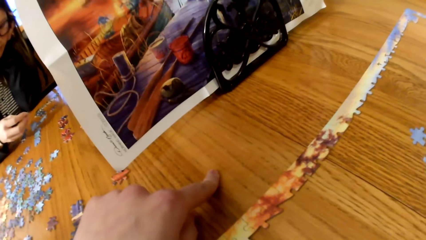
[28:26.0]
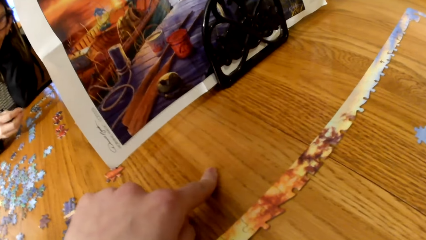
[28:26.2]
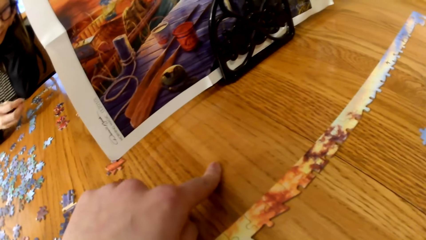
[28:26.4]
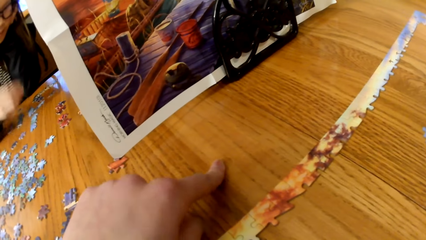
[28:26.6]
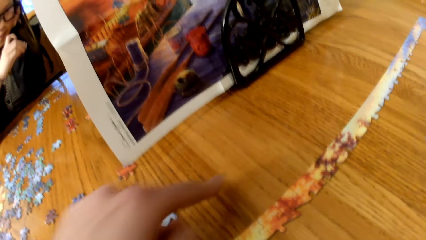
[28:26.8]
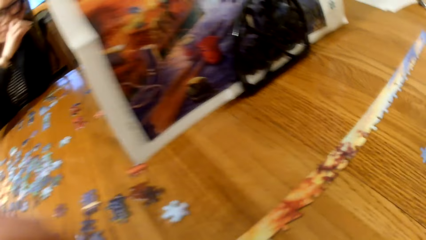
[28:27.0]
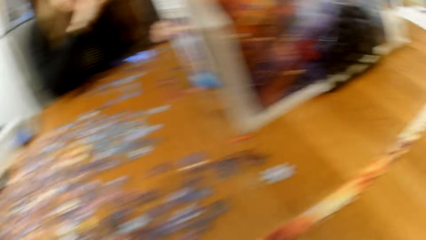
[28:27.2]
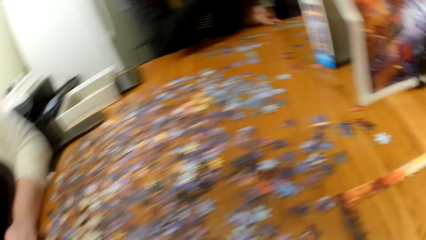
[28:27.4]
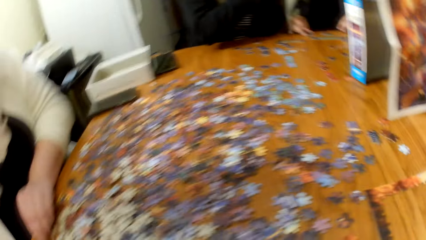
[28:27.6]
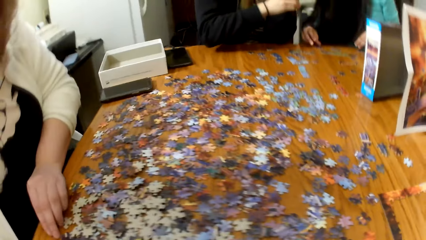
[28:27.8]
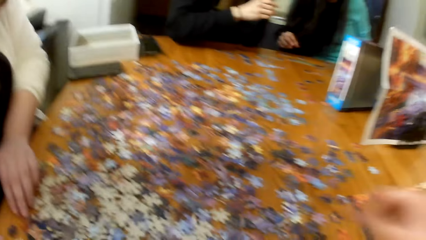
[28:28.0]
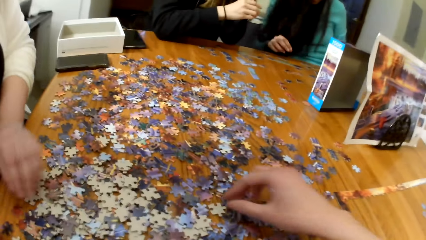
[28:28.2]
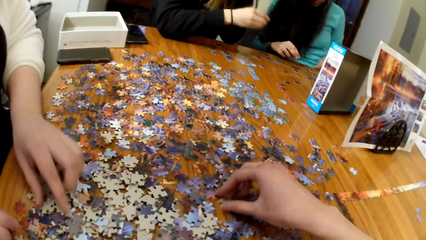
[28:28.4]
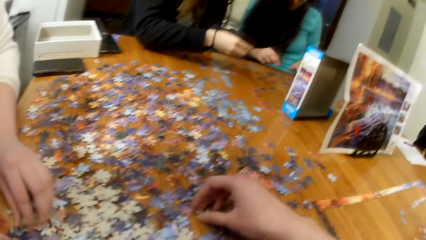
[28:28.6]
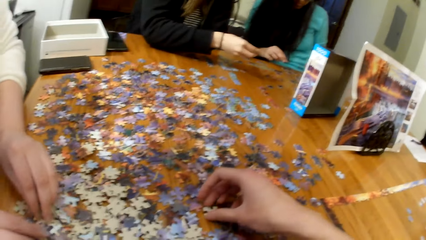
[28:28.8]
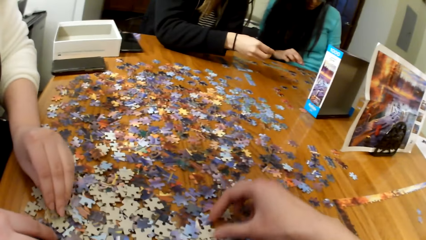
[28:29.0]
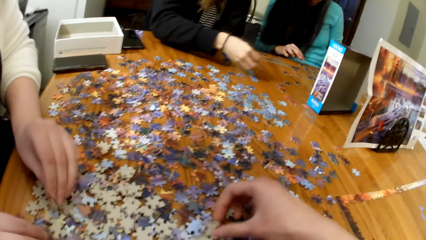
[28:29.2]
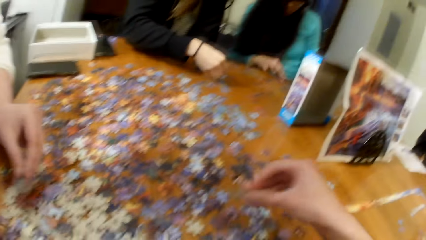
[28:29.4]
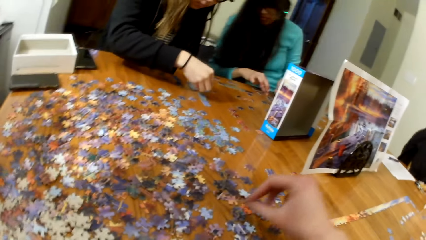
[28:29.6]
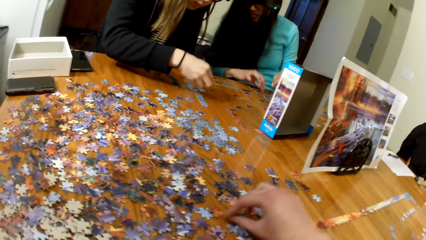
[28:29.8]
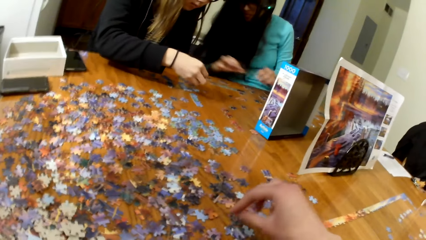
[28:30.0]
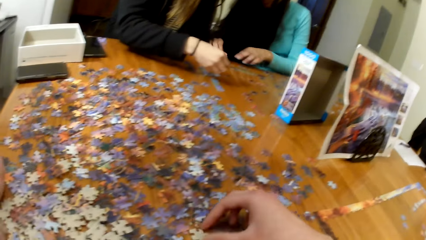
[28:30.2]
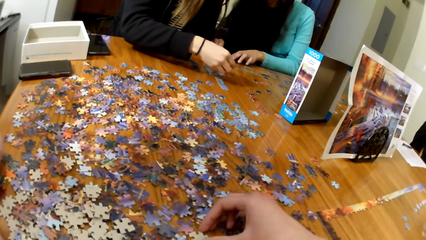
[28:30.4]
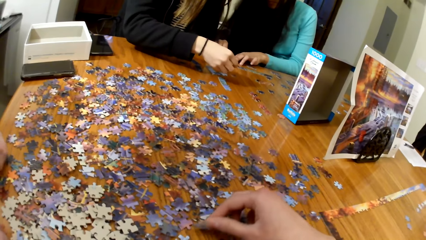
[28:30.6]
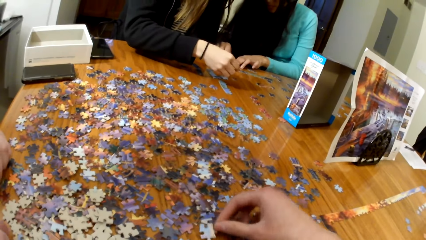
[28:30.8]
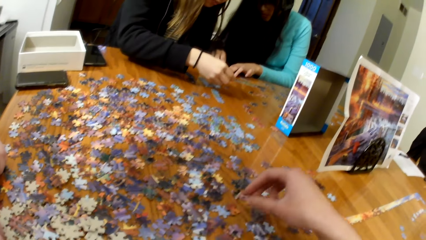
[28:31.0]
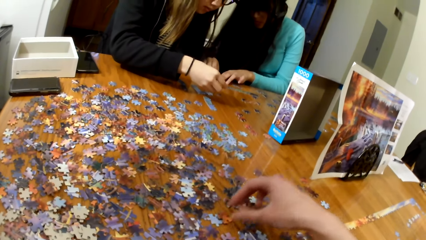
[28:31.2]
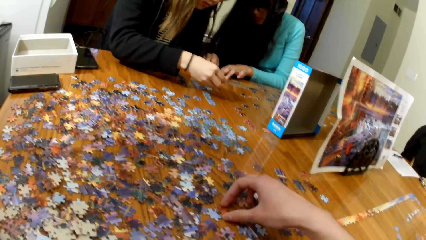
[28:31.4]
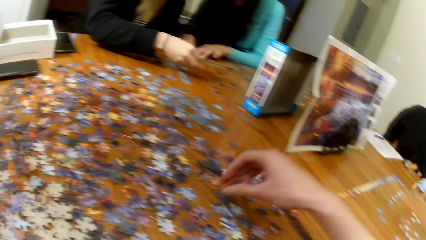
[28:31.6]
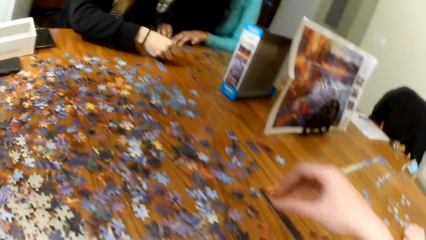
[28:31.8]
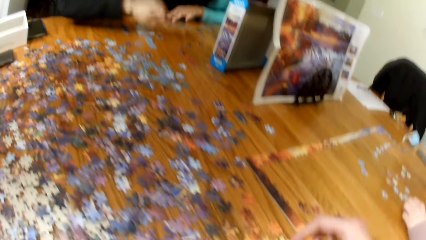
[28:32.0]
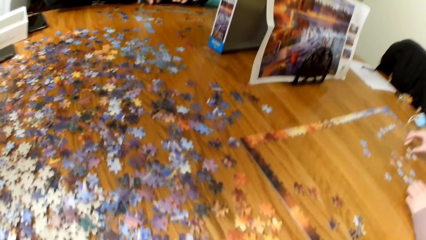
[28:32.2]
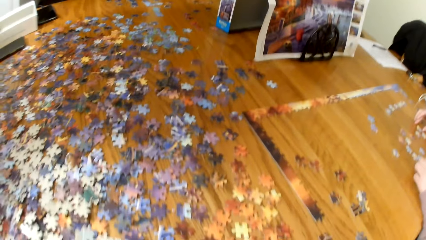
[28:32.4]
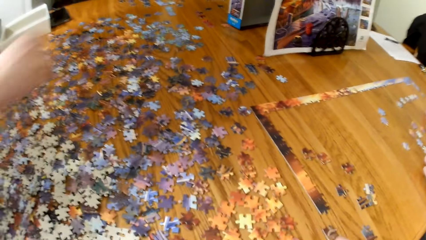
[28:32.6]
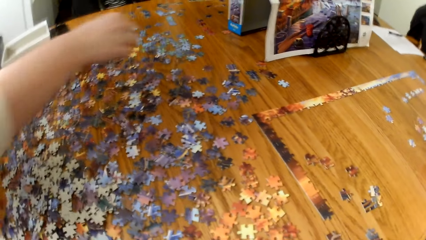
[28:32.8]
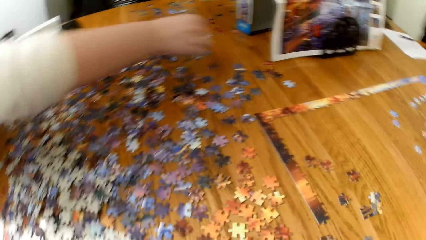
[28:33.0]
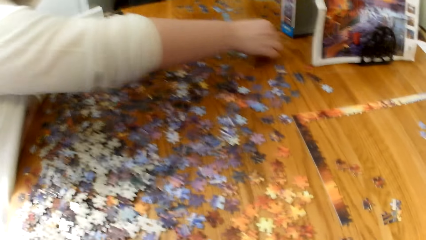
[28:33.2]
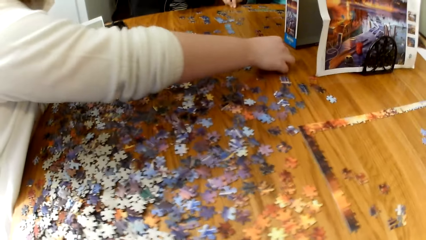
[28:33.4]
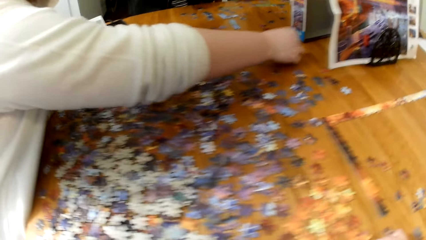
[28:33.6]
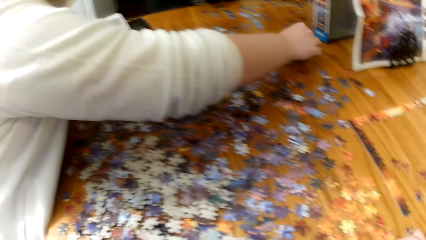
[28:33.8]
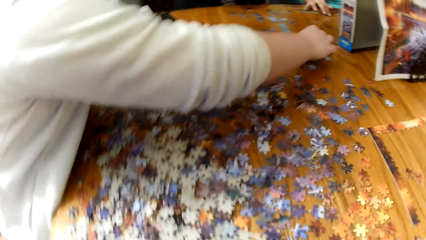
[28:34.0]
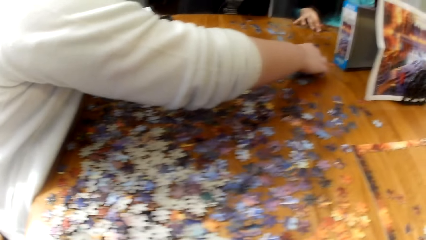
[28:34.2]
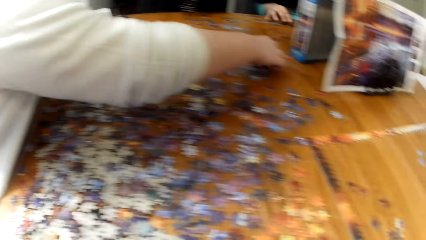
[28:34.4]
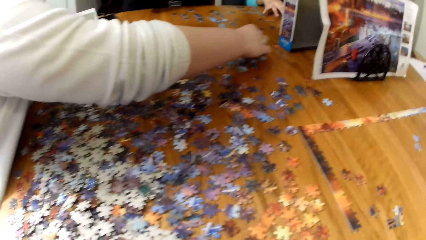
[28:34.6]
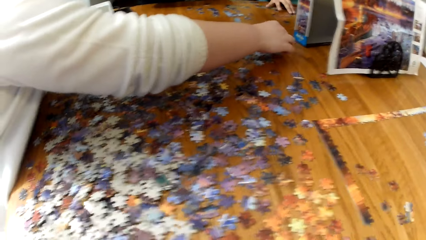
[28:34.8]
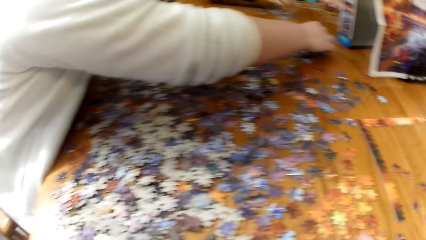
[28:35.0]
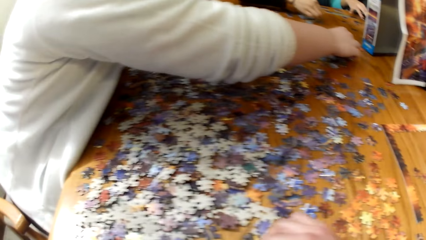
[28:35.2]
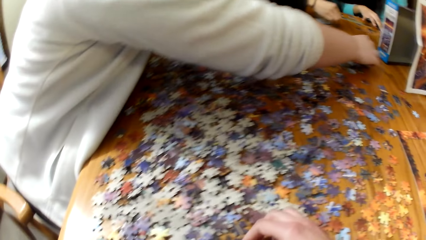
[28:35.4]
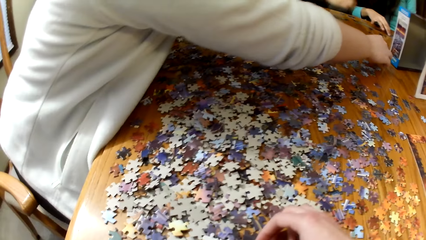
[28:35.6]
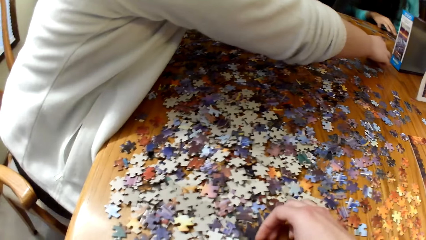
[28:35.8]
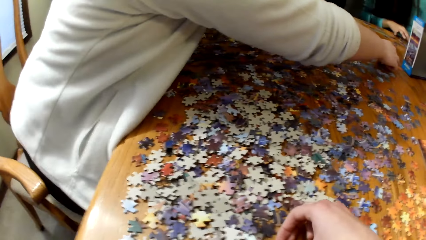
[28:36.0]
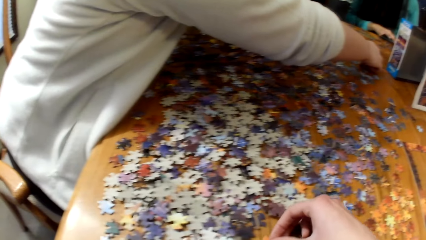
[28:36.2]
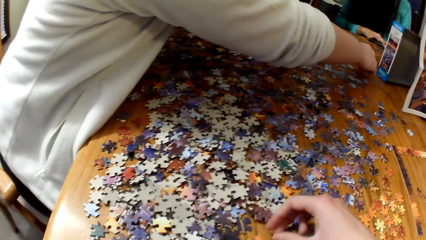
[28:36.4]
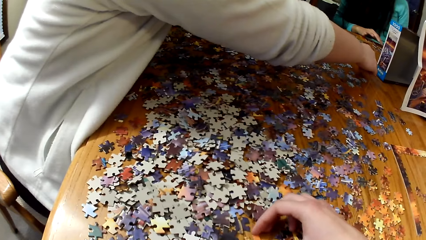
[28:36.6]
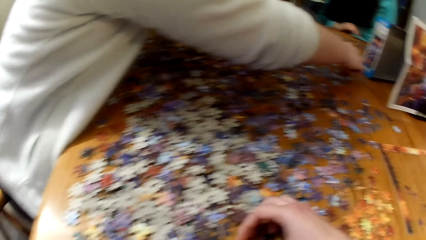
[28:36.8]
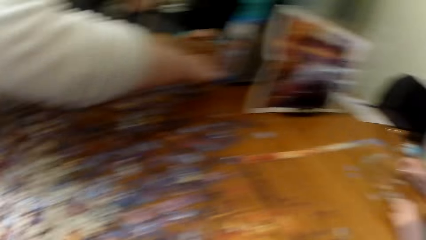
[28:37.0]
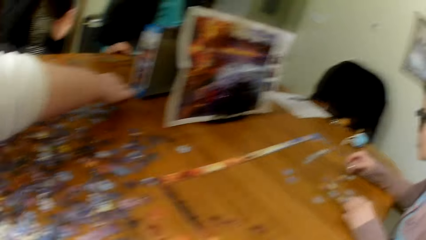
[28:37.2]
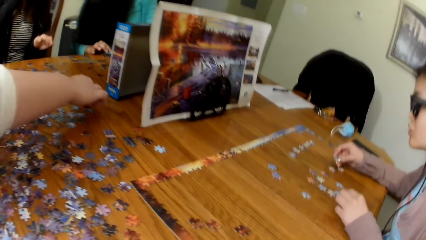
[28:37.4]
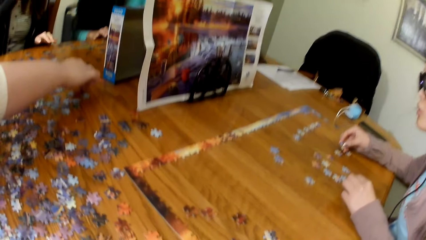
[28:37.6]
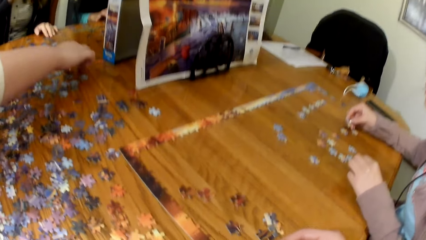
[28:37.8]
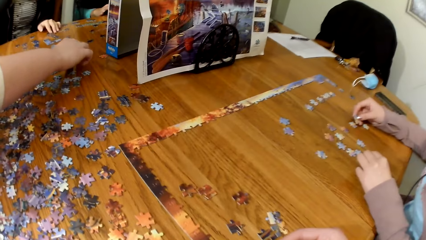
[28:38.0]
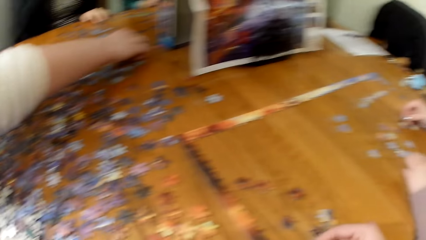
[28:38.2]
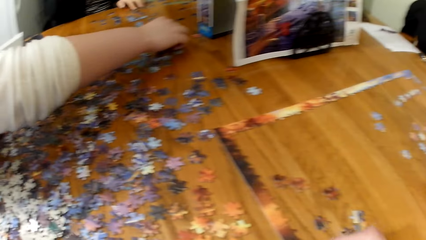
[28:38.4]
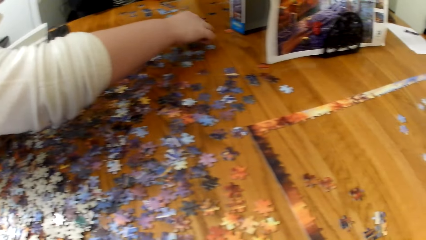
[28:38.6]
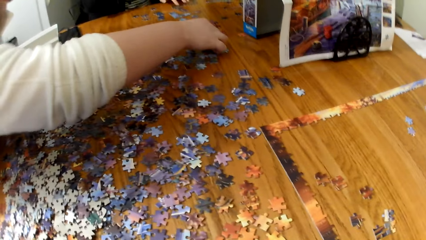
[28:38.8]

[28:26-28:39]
The camera wearer makes the puzzle. A lady gathers puzzle cards.

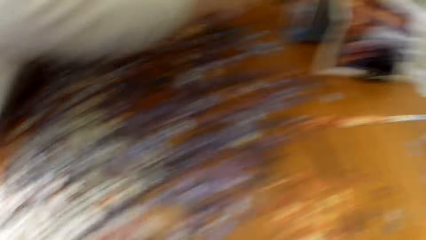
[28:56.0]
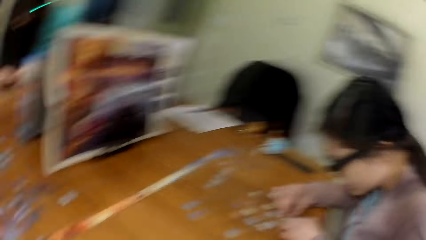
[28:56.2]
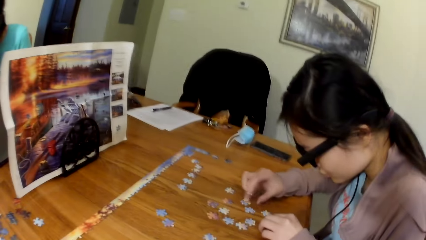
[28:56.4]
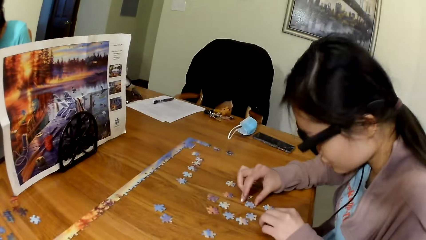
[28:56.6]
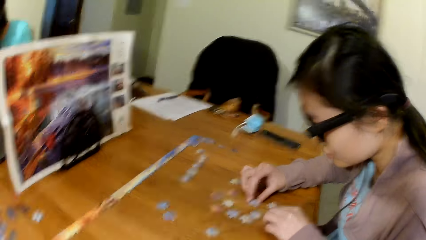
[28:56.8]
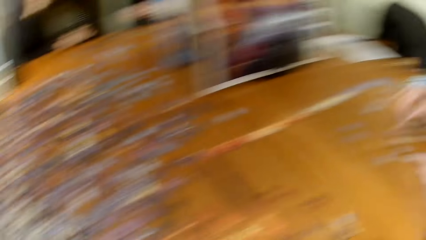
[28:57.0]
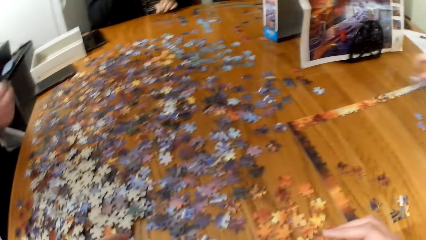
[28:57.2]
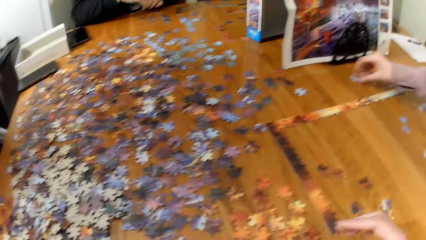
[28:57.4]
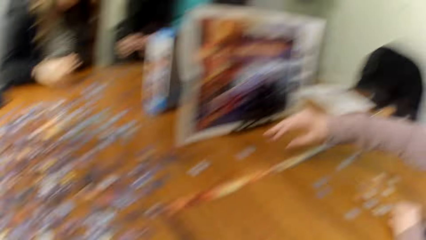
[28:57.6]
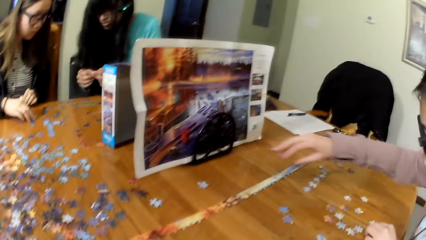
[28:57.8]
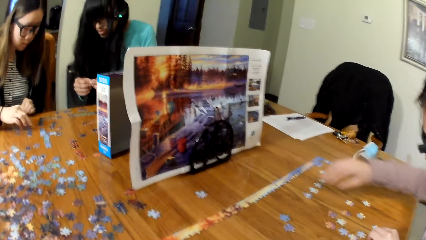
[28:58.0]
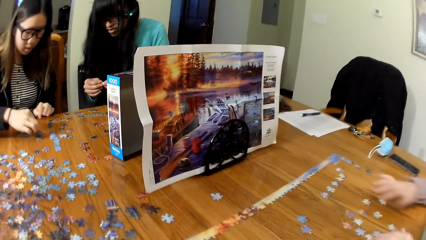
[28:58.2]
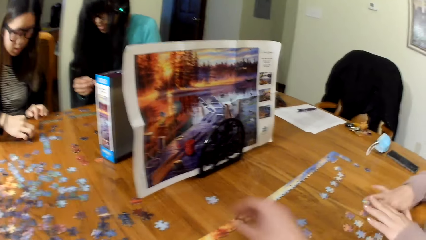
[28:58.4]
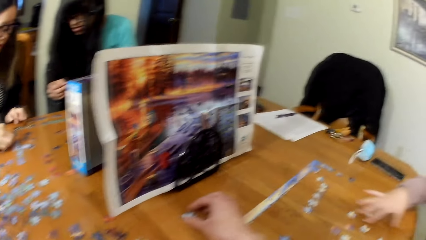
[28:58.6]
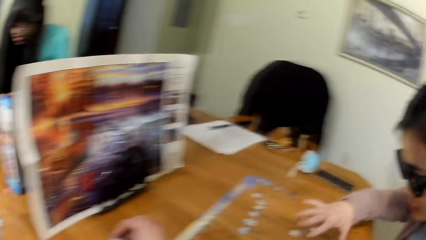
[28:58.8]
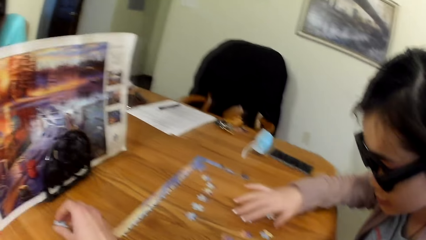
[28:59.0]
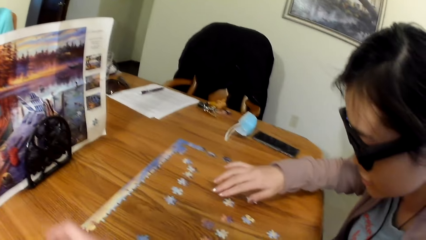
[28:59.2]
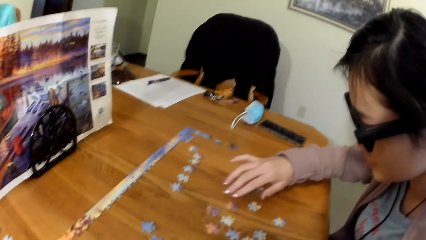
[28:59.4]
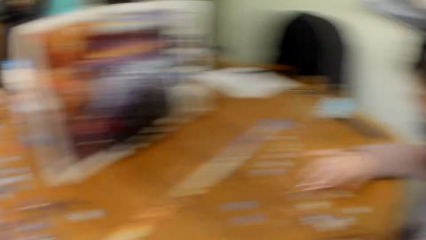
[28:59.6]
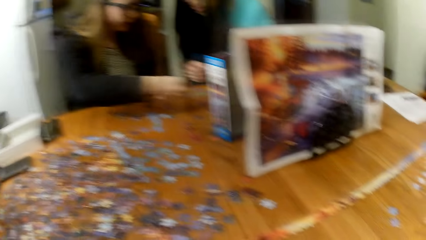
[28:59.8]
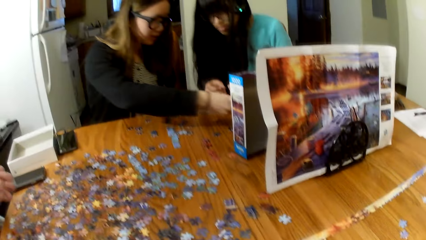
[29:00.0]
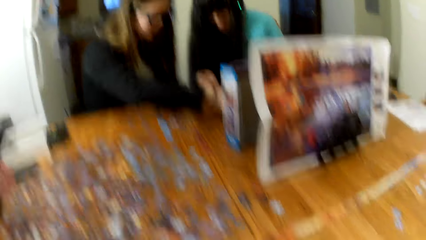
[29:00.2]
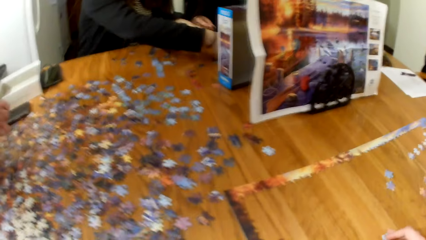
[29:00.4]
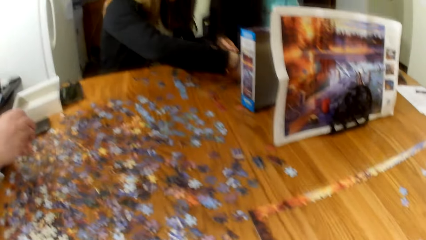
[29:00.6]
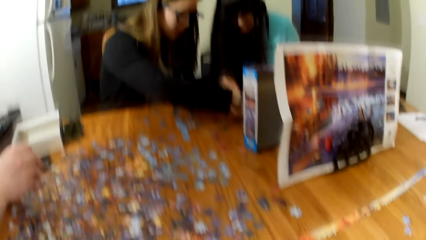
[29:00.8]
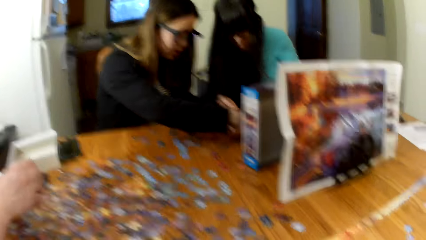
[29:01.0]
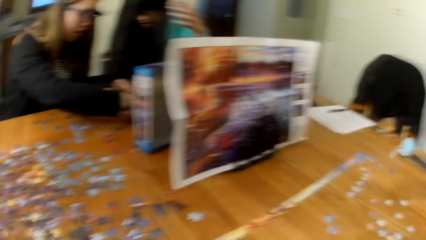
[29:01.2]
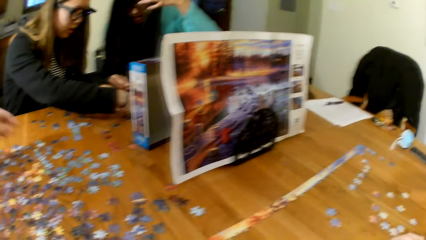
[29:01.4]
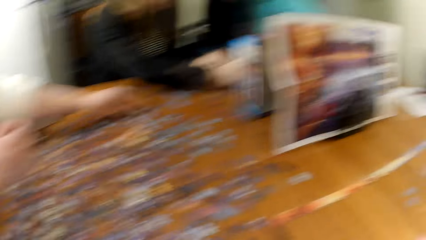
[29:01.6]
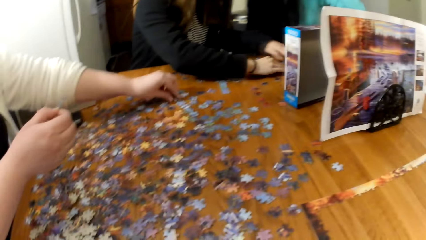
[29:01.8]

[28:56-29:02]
A woman makes a puzzle.
